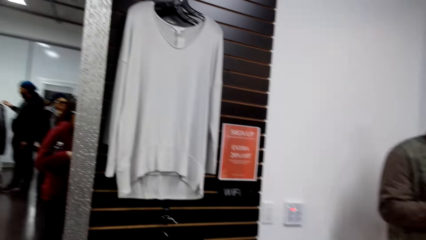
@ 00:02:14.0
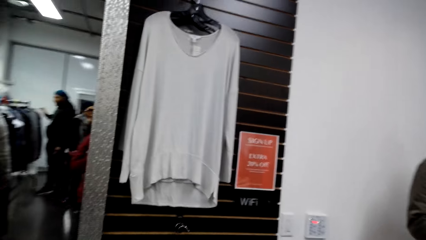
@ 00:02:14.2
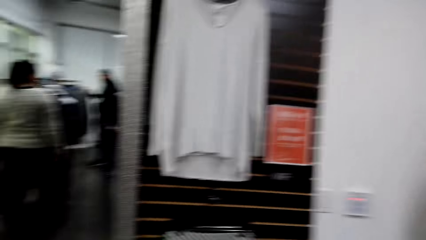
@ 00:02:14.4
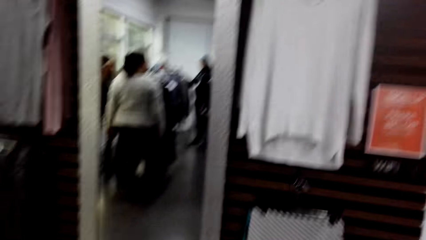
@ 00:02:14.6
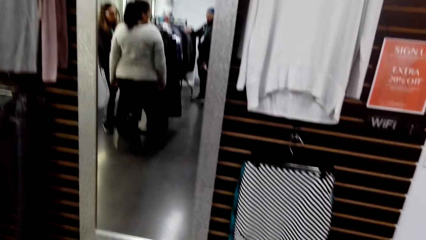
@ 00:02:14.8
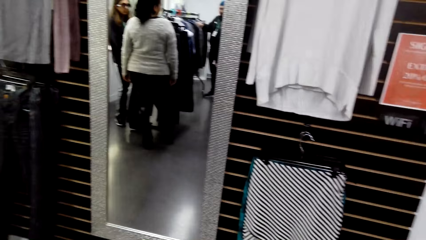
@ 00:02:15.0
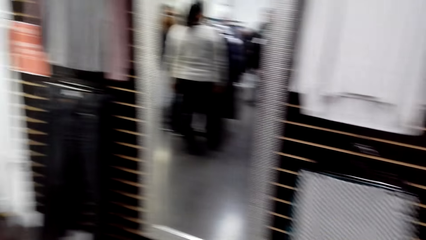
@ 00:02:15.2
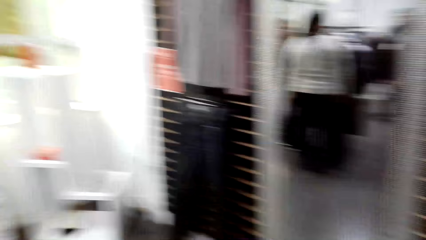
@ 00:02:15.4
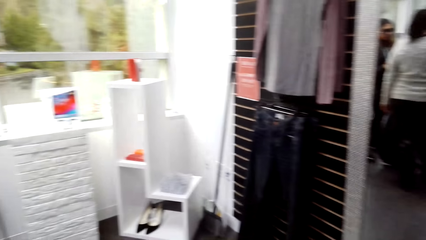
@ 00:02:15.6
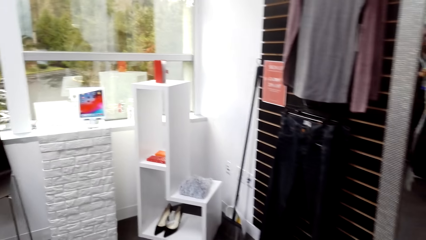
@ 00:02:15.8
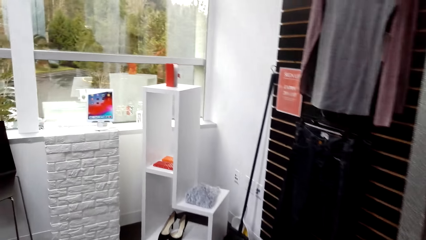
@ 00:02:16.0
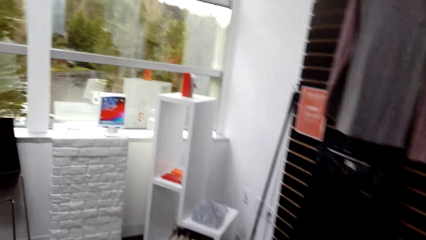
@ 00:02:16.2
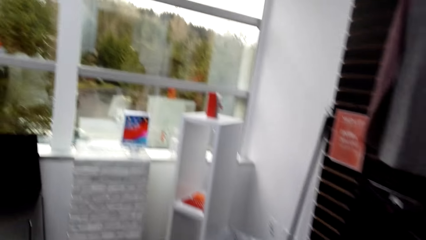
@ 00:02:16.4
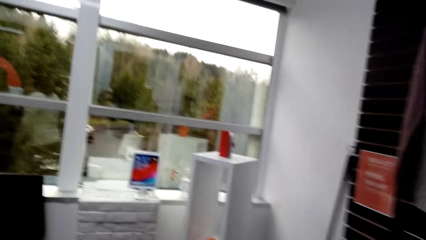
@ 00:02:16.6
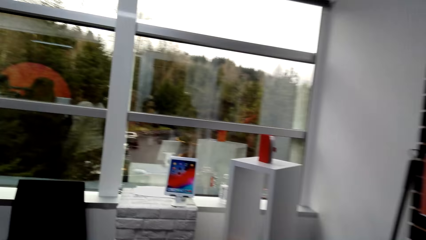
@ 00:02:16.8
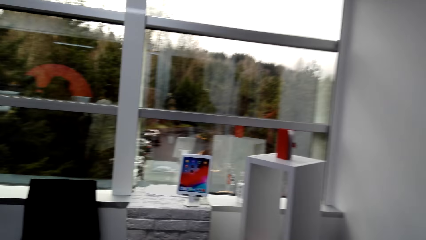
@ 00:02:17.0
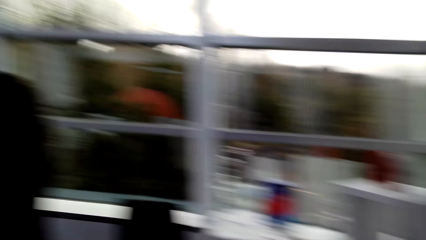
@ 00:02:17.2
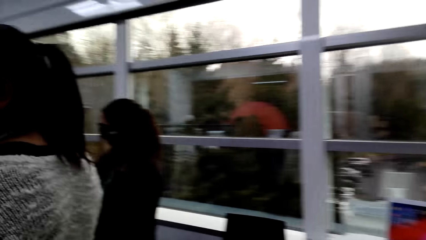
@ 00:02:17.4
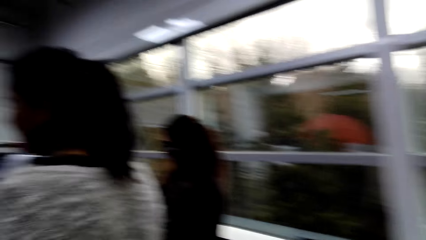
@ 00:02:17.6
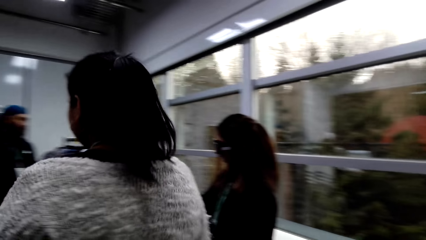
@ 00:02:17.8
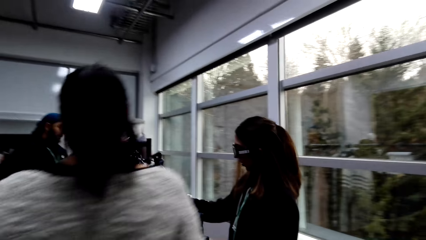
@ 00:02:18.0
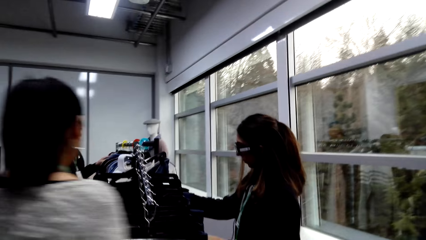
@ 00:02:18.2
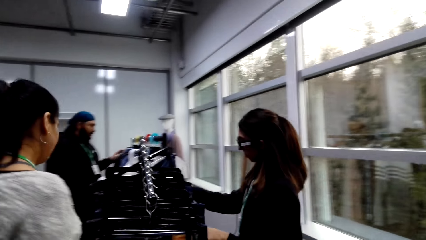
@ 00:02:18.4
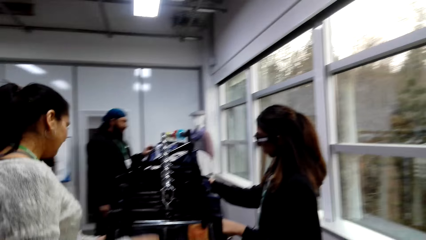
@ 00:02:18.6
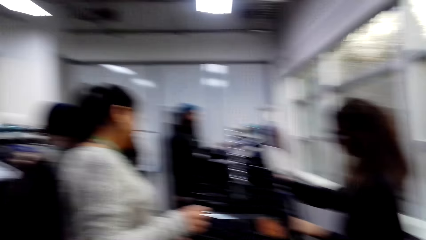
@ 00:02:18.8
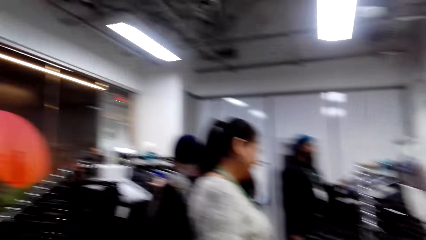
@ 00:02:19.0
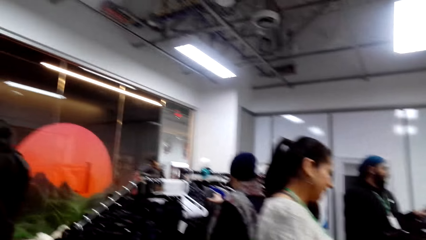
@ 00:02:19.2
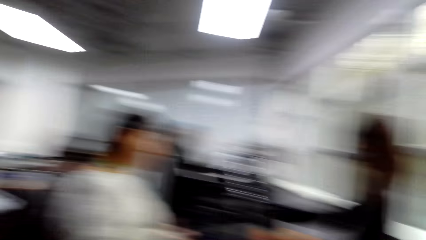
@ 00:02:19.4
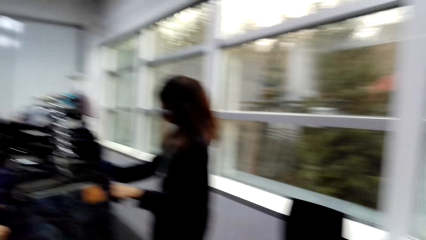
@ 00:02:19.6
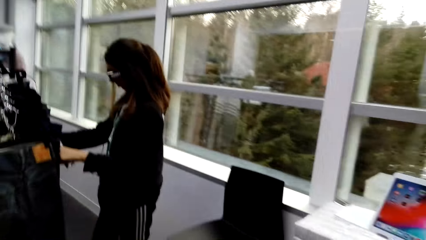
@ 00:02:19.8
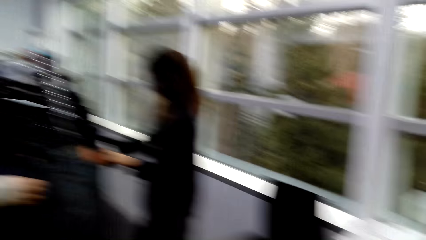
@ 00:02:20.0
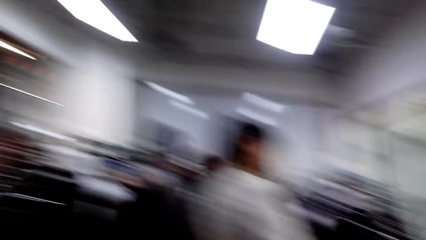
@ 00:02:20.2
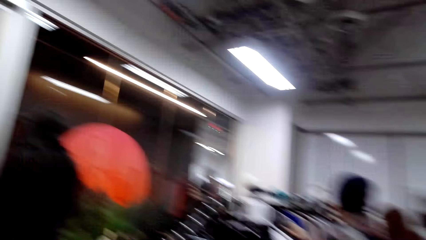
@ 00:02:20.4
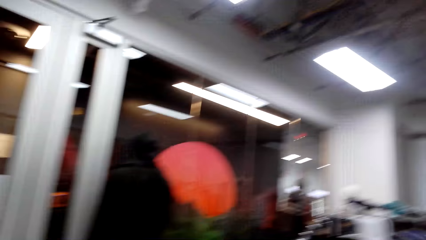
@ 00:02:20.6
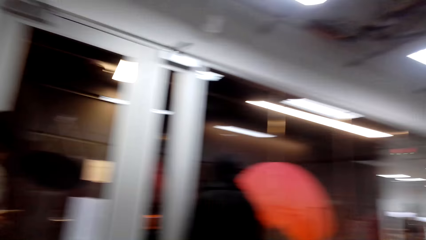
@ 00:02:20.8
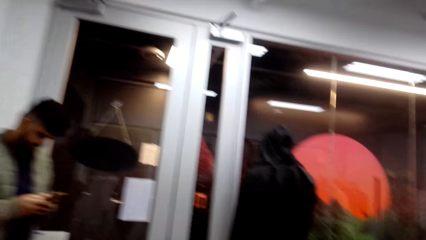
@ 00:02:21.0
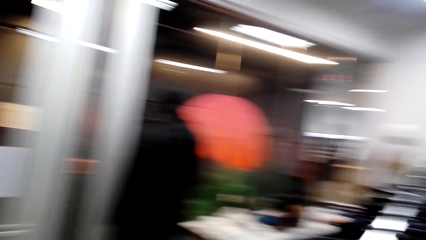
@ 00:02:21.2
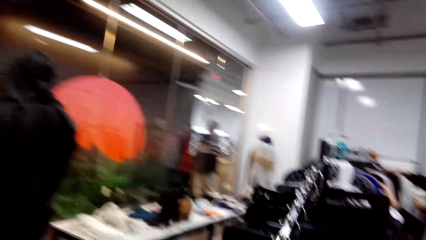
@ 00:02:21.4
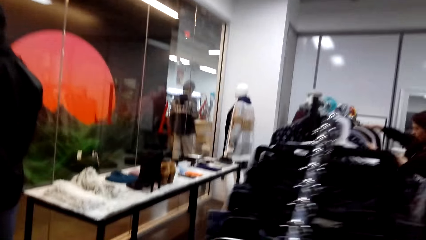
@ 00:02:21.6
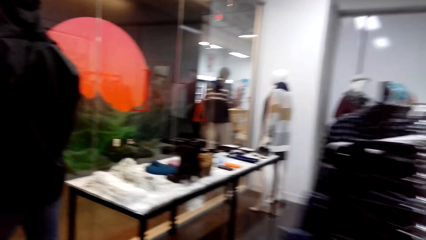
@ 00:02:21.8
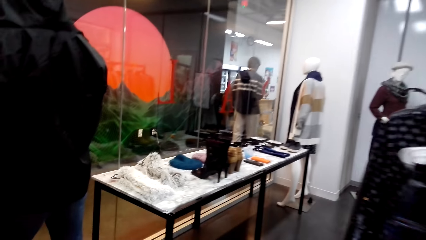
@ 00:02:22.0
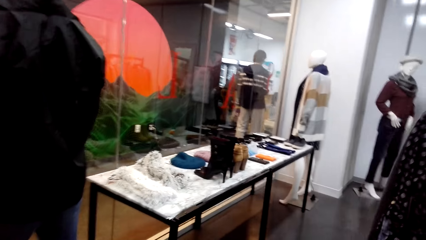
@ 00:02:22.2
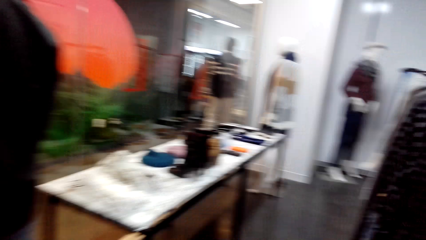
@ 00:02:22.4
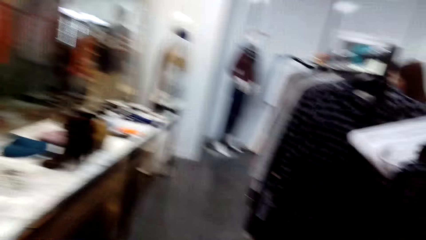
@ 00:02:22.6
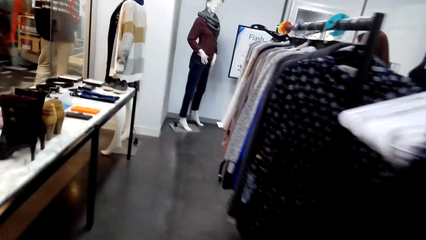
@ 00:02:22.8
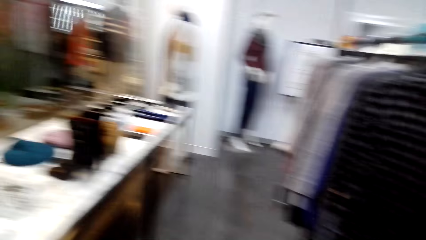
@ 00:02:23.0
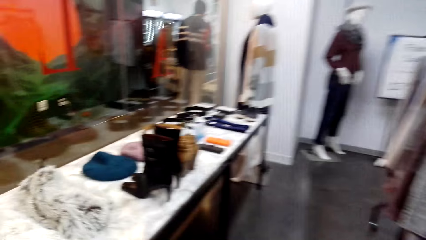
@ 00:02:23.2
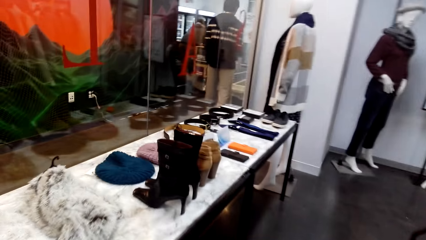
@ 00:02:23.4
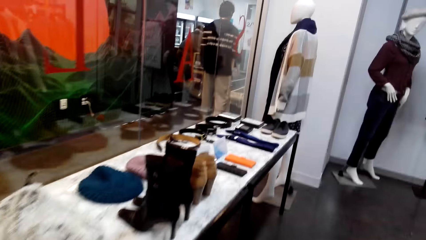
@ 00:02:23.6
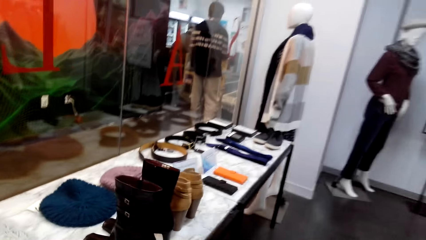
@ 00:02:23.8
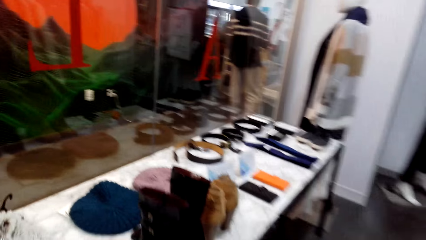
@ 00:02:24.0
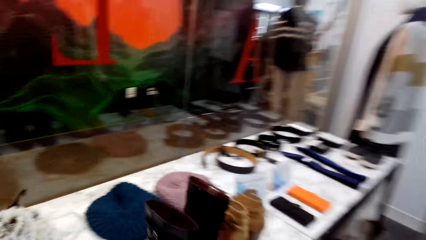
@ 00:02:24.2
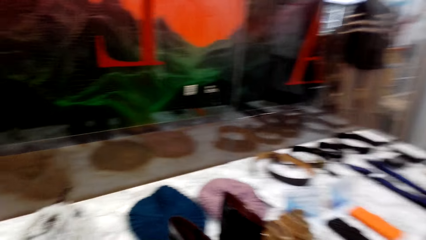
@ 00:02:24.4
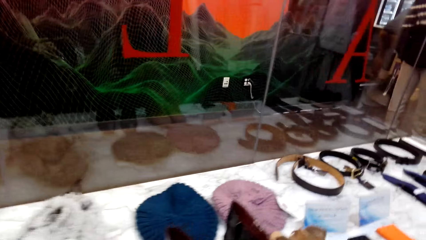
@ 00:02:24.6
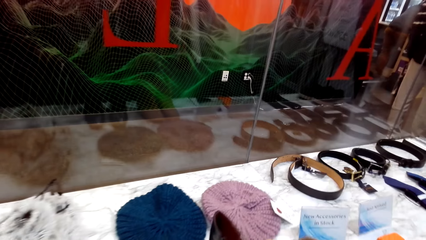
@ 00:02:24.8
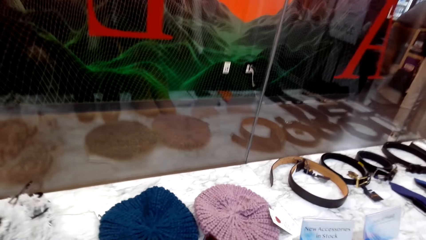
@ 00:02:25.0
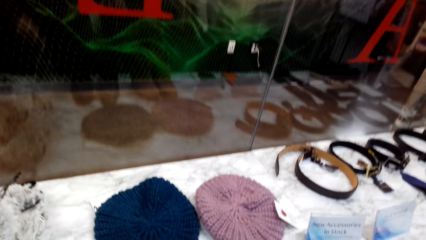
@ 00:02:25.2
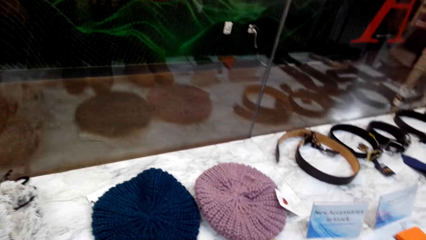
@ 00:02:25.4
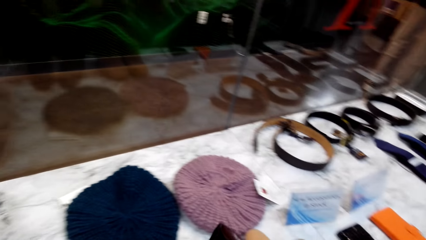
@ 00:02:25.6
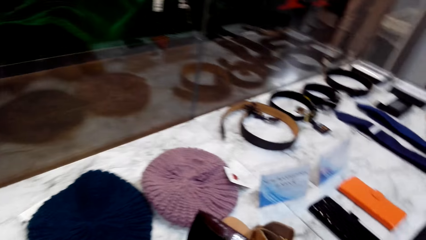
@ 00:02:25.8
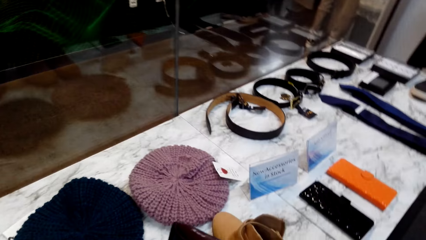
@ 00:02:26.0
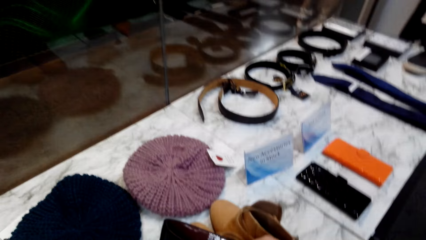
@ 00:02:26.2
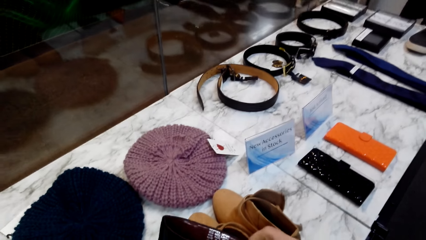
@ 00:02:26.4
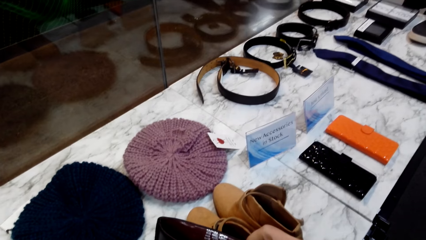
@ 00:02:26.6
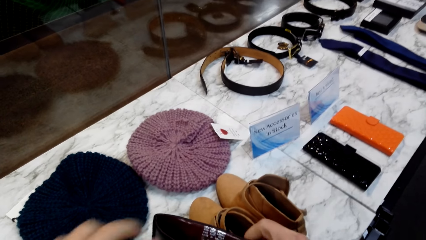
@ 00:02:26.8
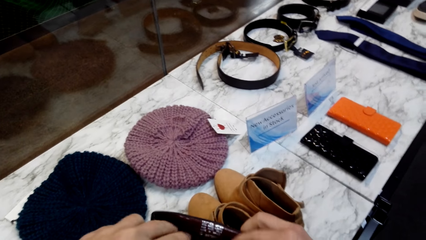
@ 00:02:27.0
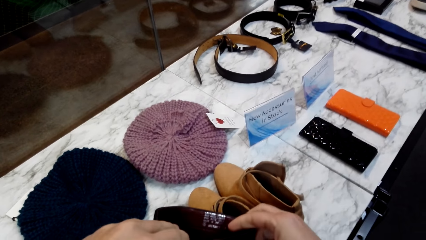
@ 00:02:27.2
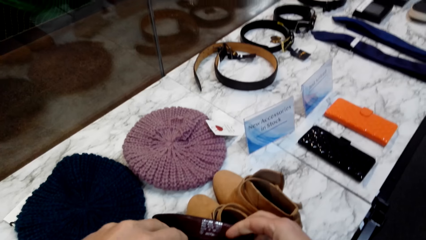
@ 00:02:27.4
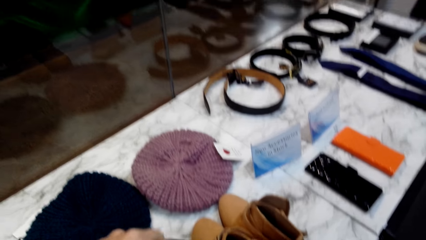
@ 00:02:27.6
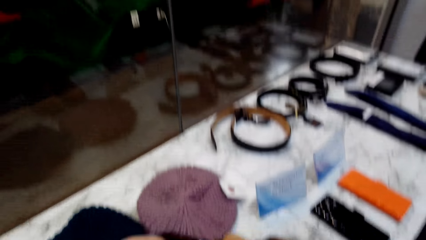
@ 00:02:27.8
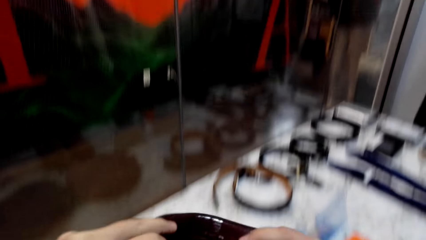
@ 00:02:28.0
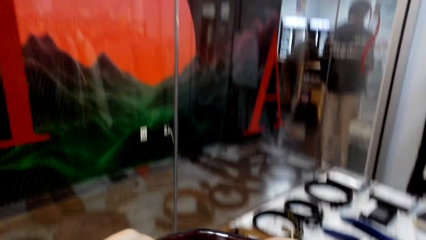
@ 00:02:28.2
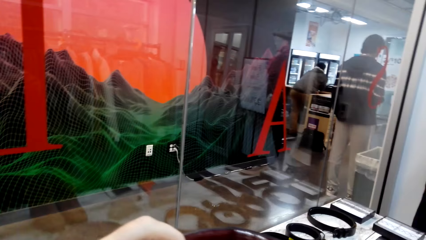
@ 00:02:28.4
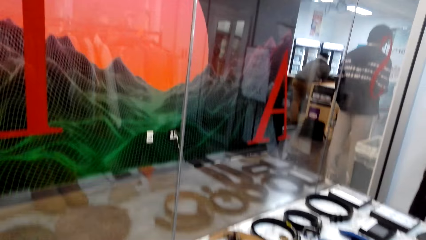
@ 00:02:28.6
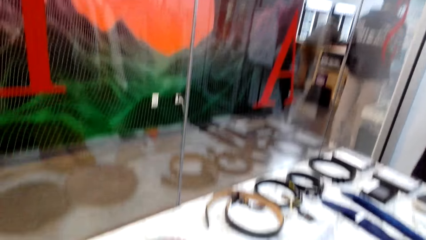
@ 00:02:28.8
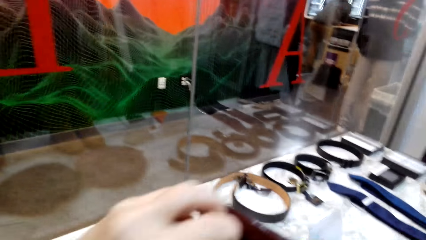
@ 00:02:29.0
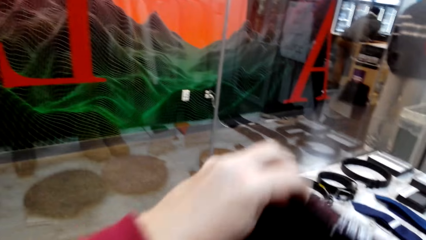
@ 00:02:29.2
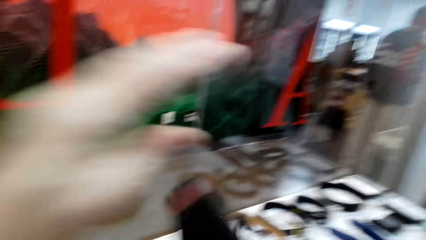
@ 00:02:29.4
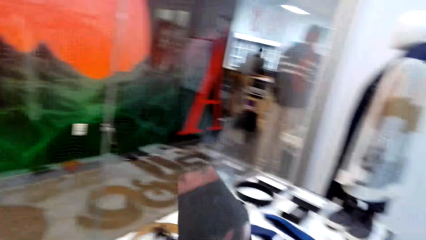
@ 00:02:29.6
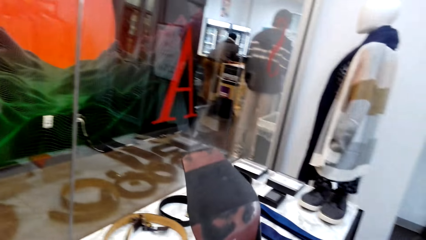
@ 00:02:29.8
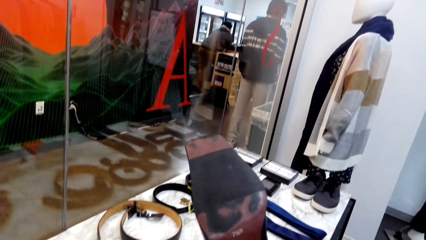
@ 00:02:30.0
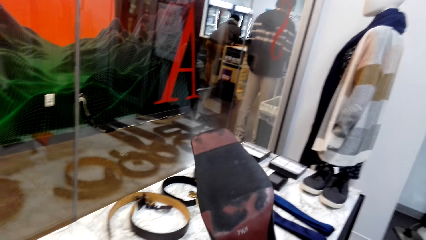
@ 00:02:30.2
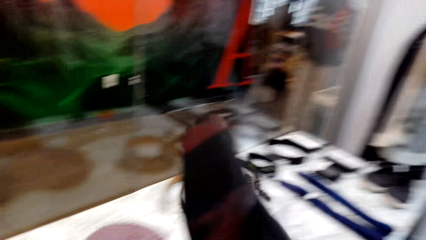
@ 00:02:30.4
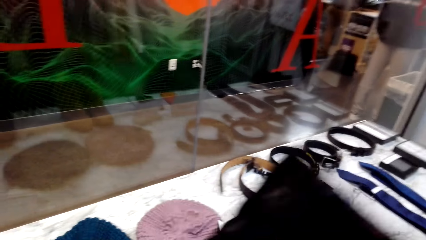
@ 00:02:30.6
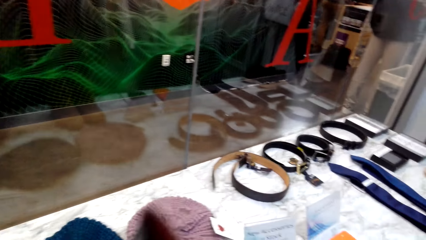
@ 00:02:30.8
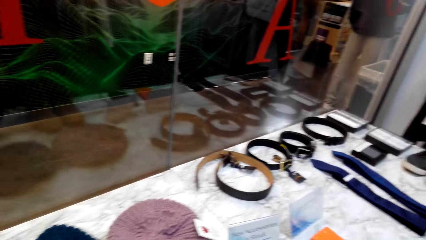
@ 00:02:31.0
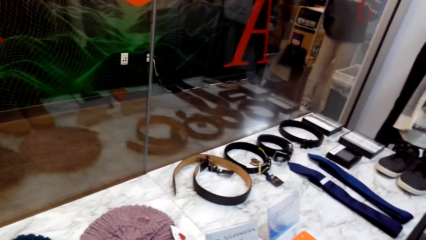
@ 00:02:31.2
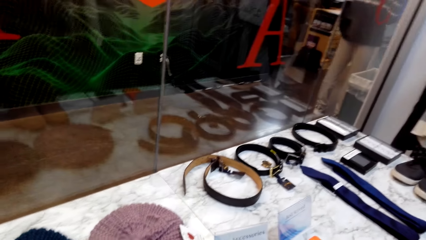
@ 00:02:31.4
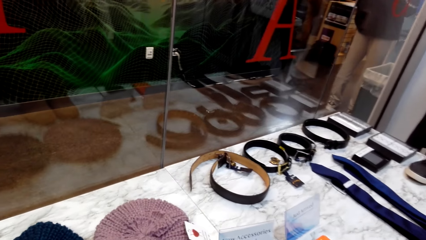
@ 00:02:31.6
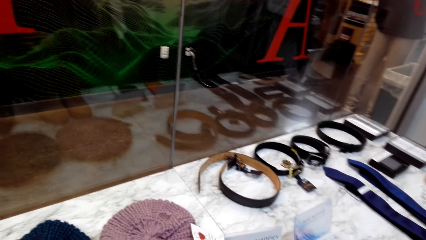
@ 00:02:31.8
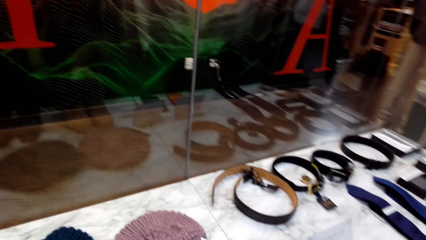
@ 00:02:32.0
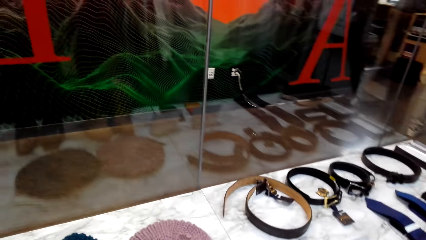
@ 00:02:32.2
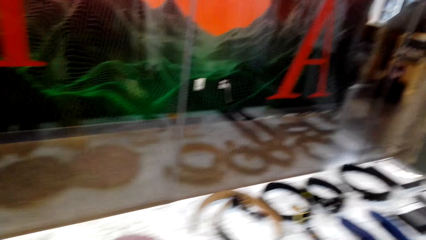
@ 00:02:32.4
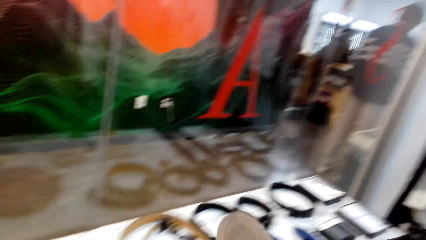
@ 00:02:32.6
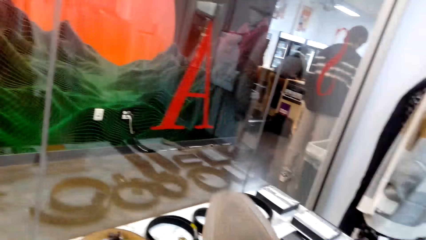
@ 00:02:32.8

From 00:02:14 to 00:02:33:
The camera wearer looks around. They walk in the clothes store. They walk around. They look at the boots. They touch the boots. They open the porch. They look at the boots. They touch the shoes.
